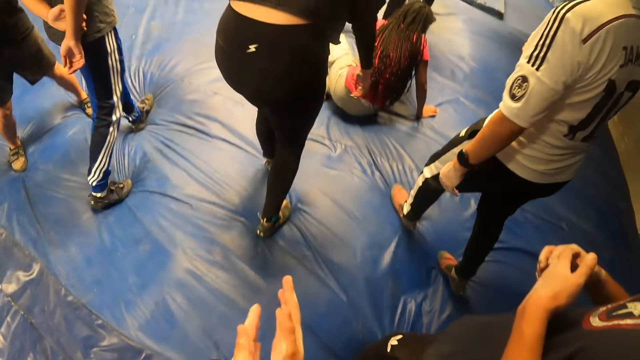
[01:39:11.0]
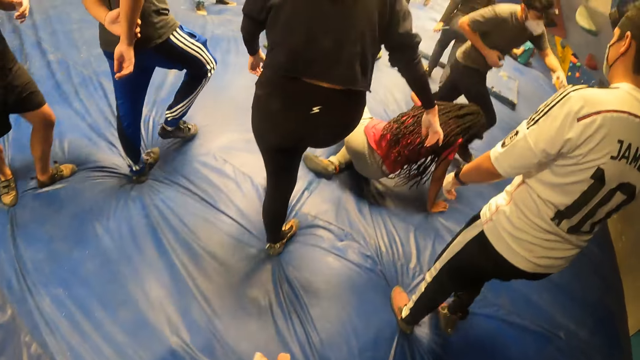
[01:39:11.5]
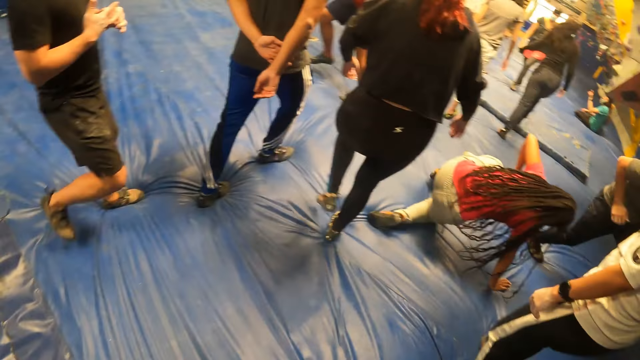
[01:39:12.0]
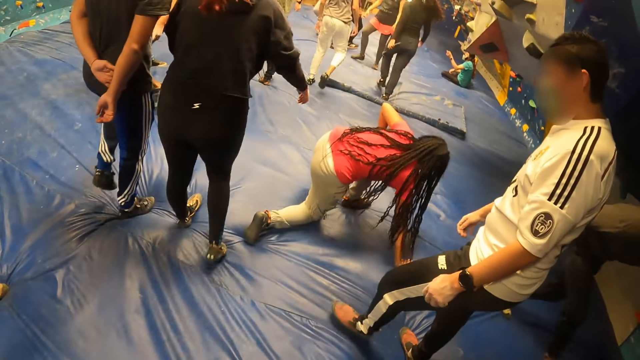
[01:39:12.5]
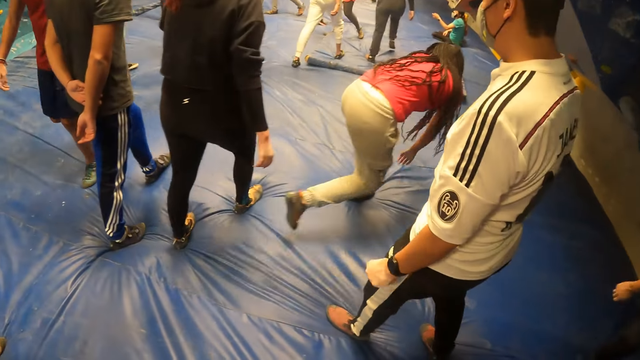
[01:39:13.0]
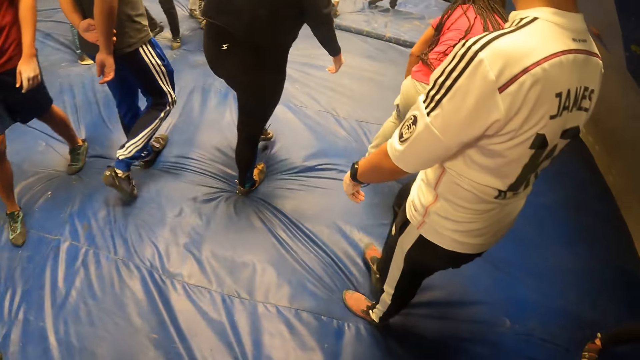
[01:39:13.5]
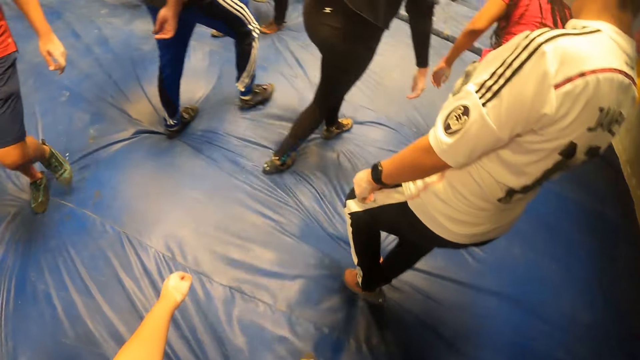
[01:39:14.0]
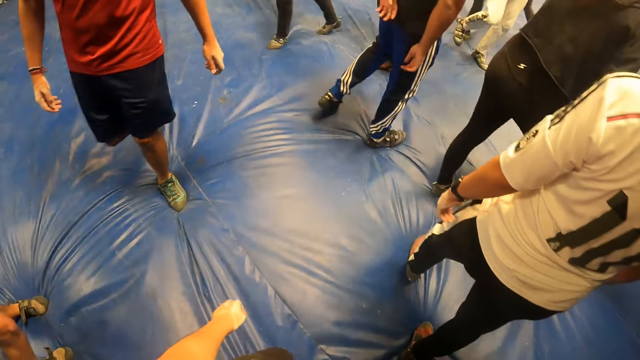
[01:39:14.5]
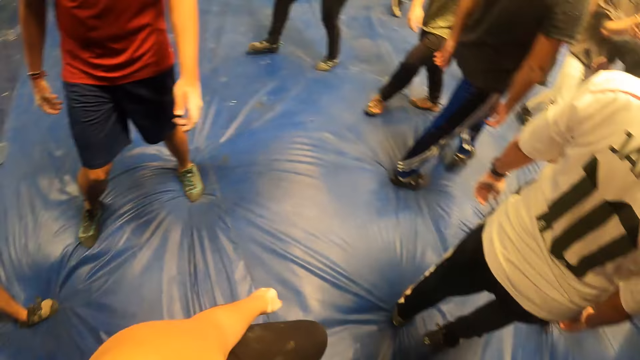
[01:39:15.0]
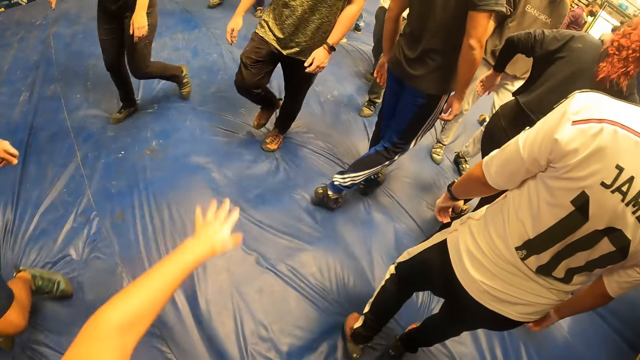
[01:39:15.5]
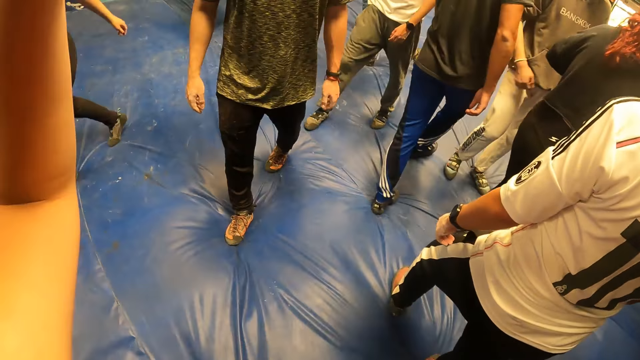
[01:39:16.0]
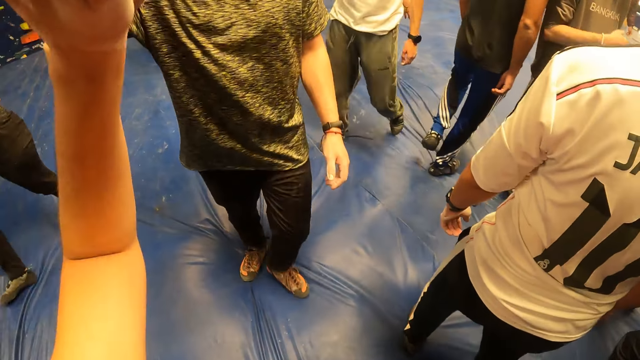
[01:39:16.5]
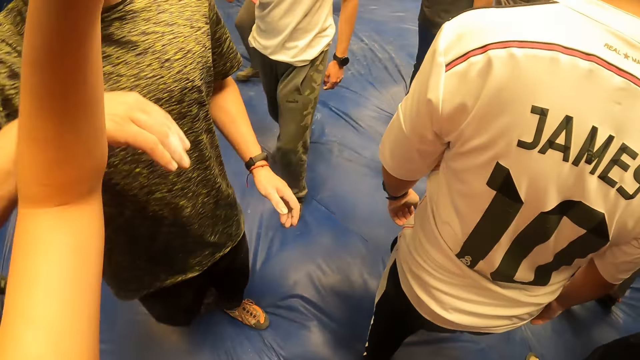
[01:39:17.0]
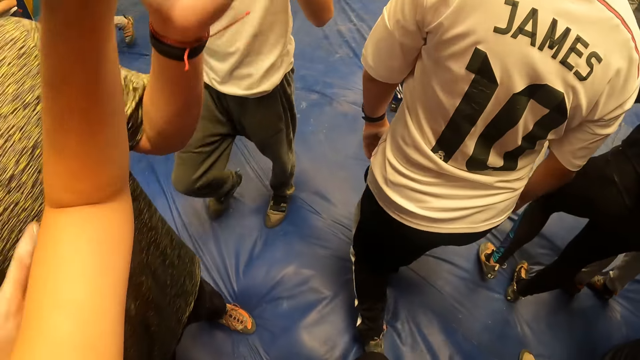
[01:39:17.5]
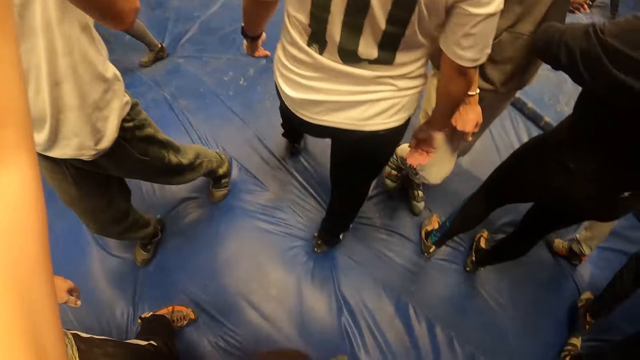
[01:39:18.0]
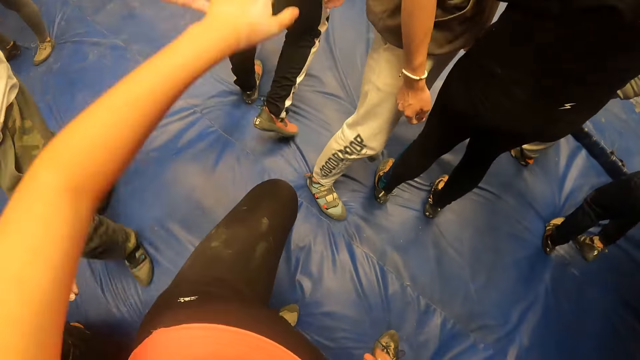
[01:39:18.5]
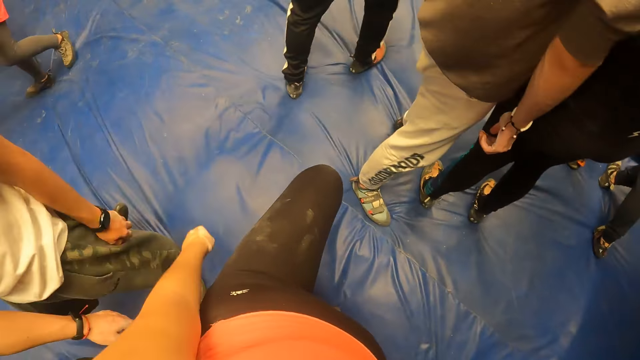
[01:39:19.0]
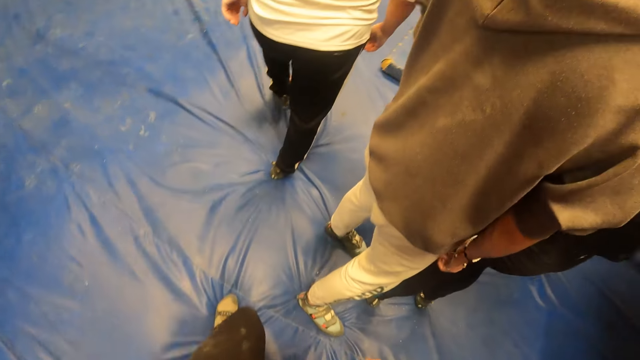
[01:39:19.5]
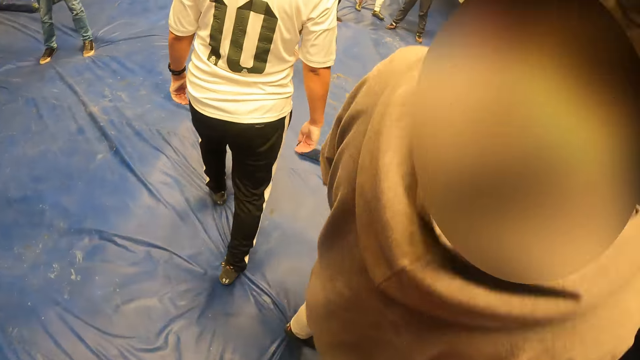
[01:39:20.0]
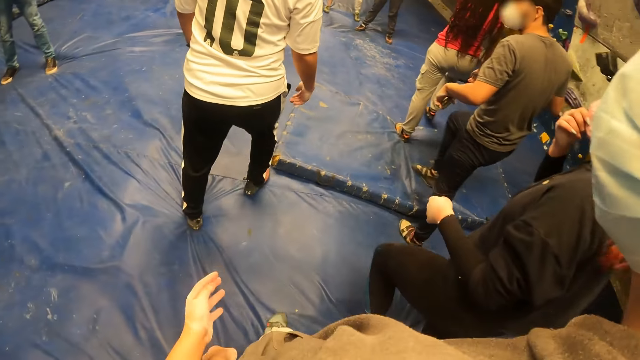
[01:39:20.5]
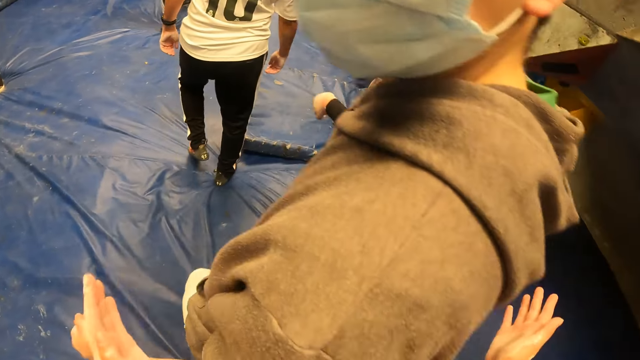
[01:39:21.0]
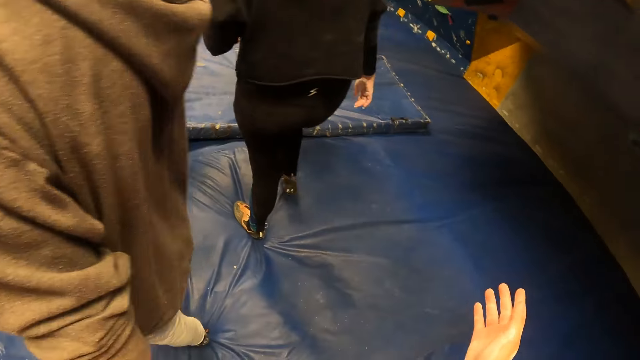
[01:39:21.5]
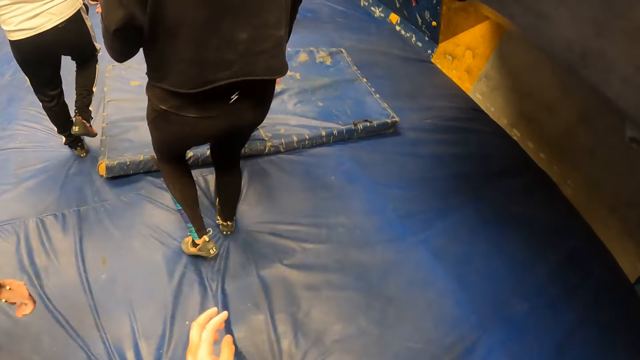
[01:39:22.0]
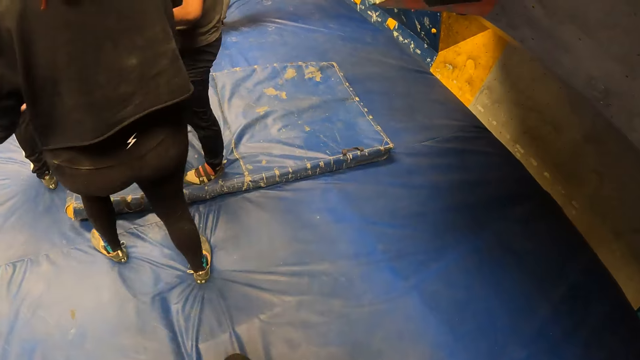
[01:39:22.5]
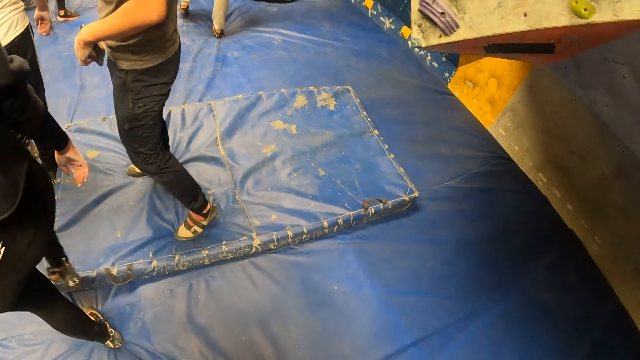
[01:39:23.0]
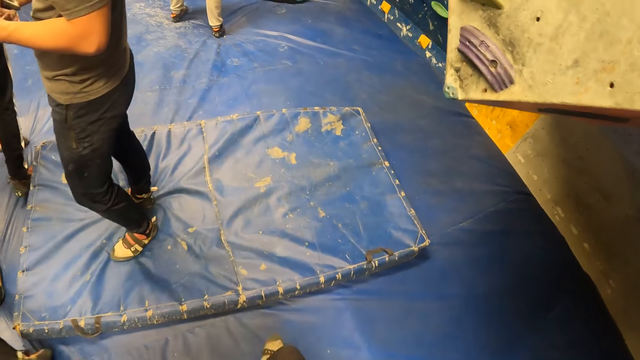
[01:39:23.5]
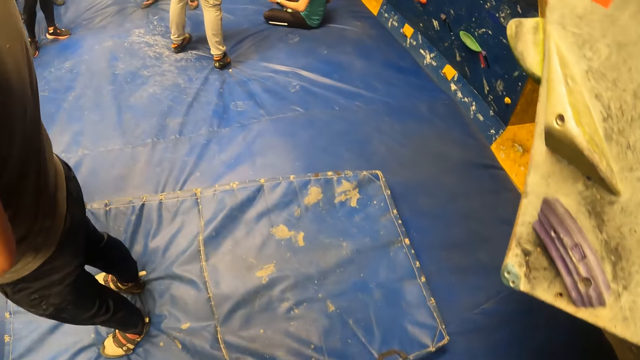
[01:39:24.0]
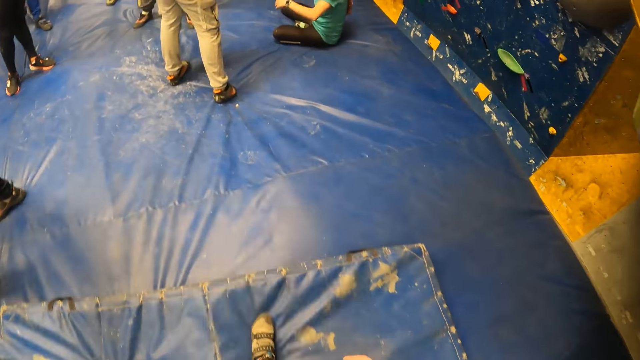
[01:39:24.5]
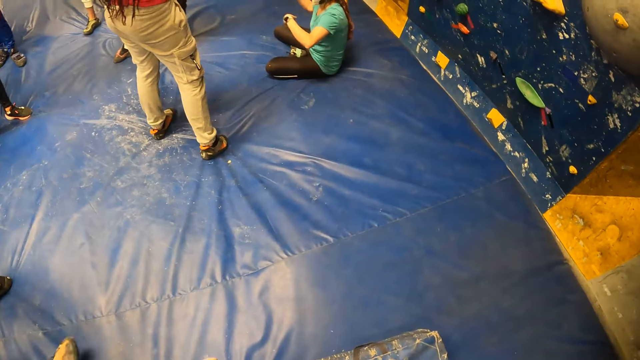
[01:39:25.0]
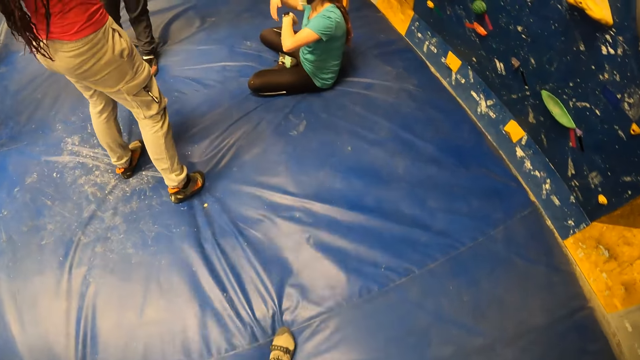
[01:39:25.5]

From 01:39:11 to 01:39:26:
The camera wearer claps. He looks around. He gives a man a high five with his left hand. He lifts his hand. He converses with another man. He gives the other man a high five with his left hand. He walks in the room.

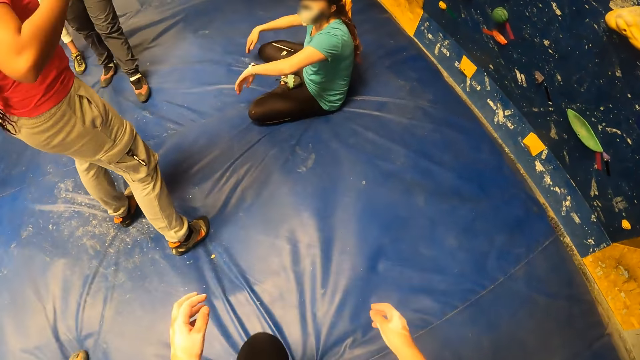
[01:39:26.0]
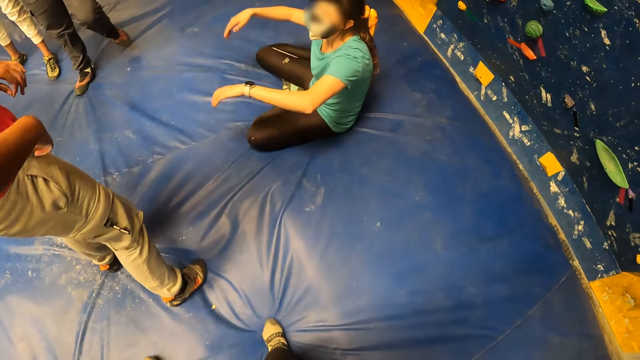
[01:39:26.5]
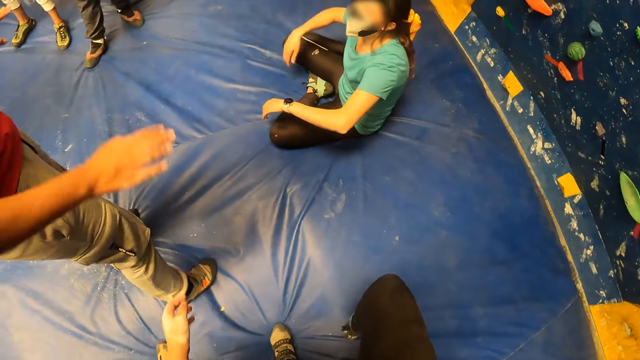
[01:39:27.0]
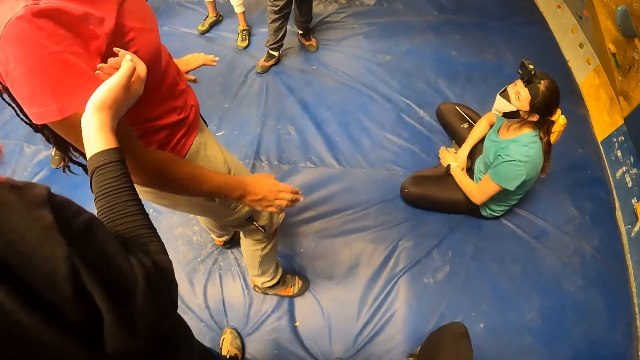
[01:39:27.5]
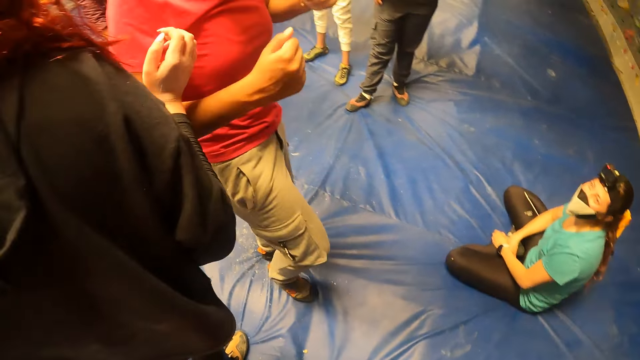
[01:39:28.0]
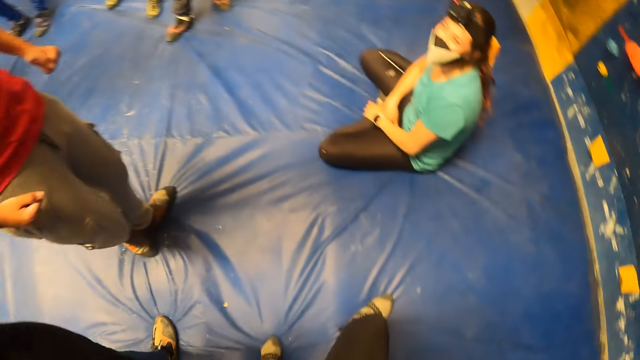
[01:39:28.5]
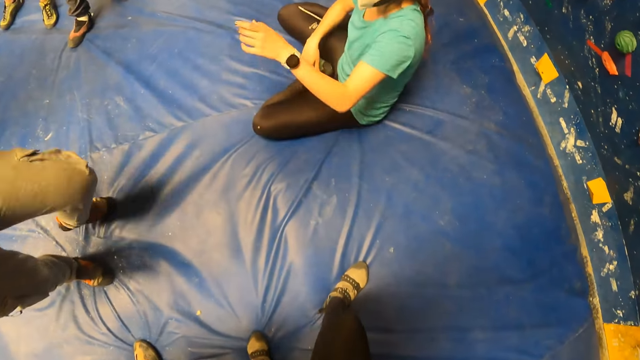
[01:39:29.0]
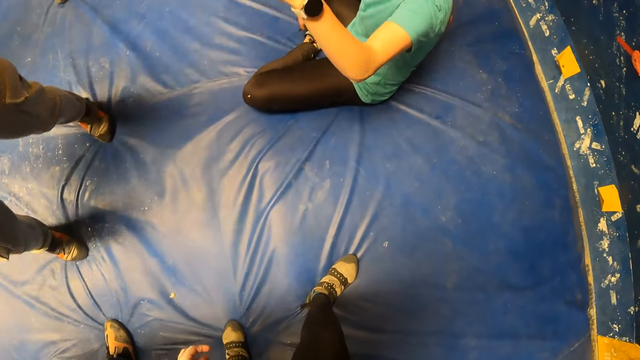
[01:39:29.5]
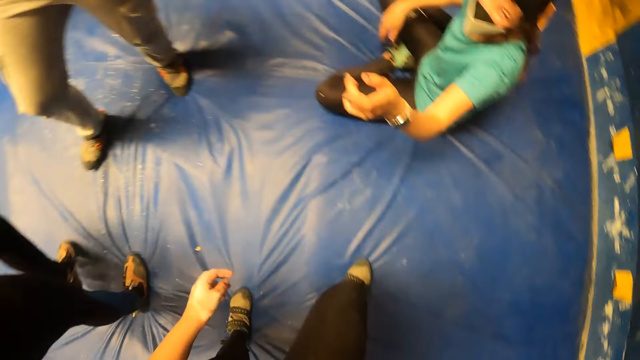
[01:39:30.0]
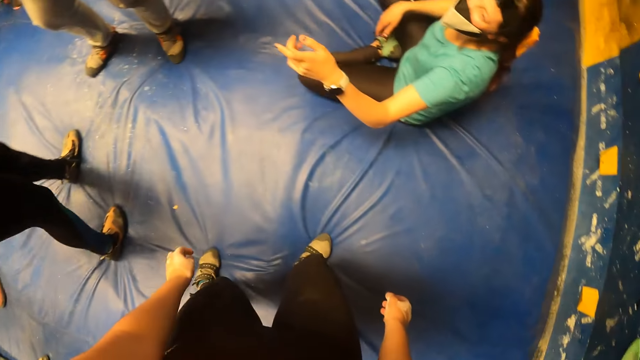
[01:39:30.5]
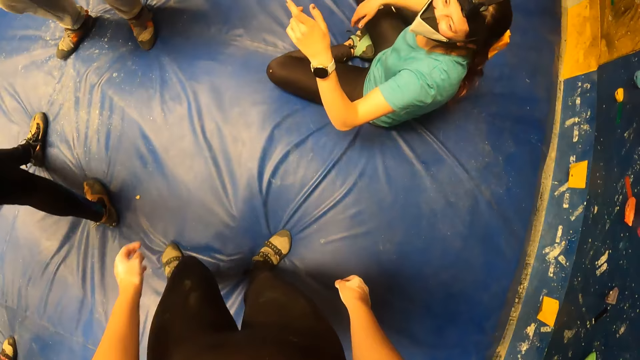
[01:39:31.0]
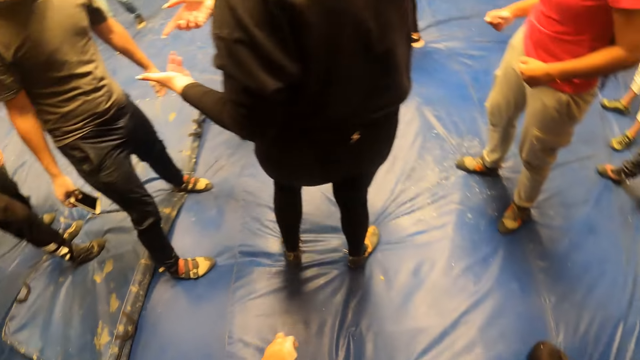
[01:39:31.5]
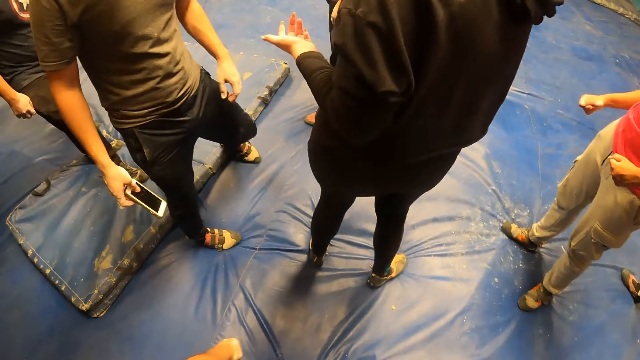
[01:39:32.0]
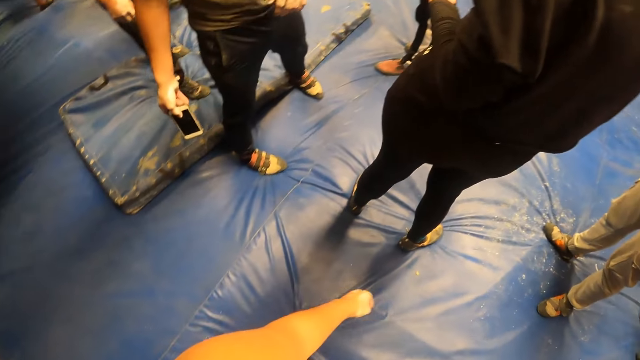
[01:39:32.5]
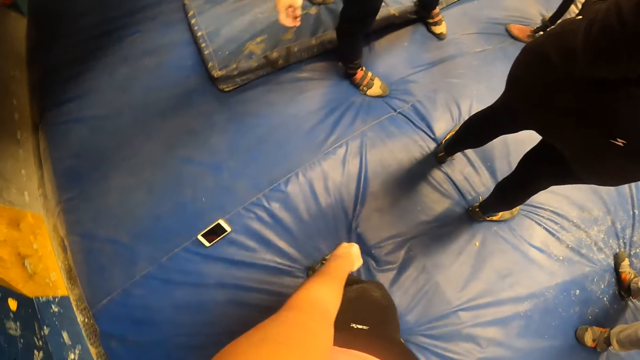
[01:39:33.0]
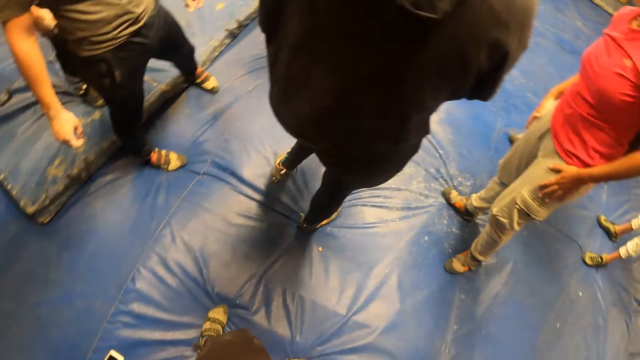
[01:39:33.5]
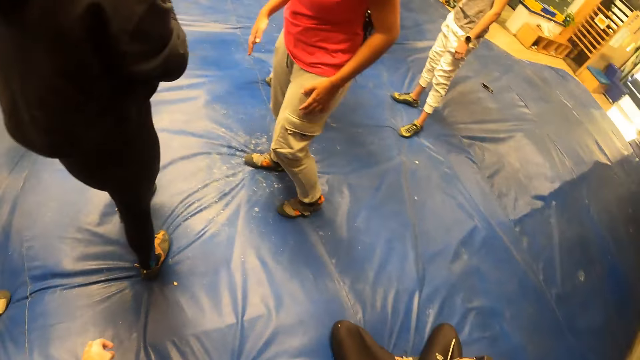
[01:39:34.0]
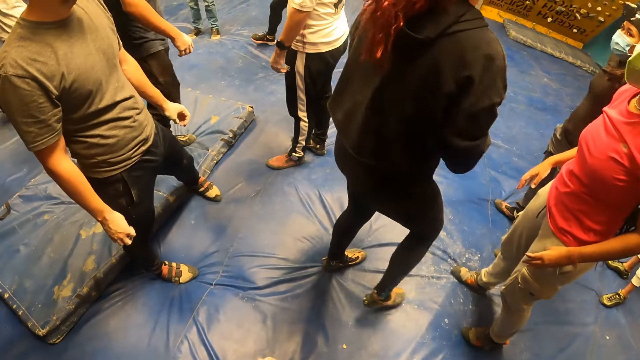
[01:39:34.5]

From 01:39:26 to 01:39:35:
A man drops a phone on the floor with his right hand. The camera wearer looks around the room.
